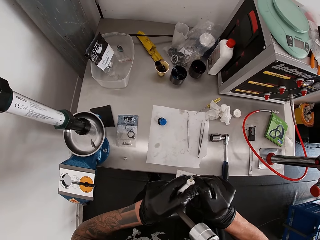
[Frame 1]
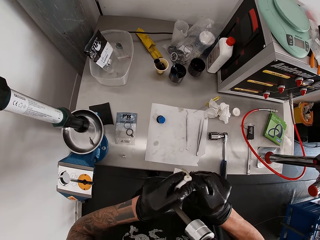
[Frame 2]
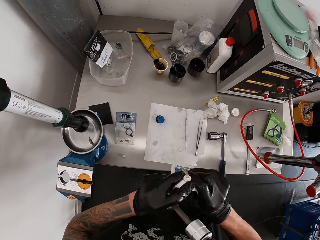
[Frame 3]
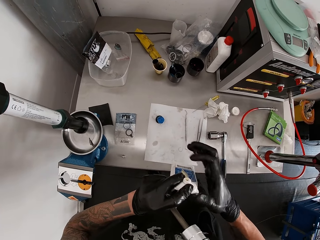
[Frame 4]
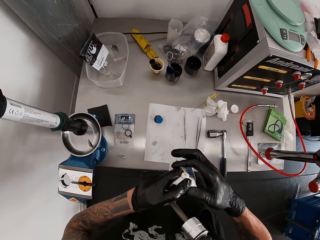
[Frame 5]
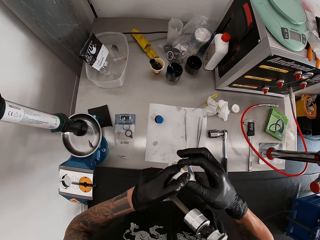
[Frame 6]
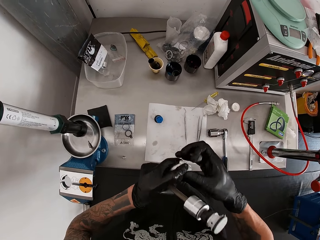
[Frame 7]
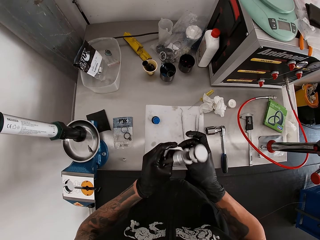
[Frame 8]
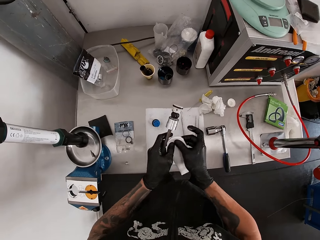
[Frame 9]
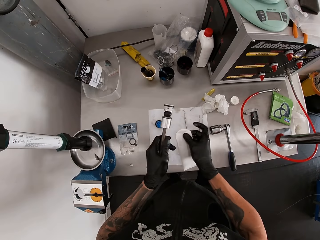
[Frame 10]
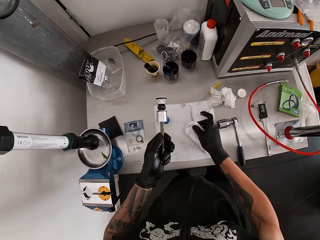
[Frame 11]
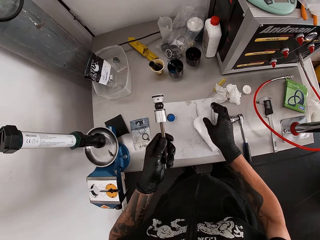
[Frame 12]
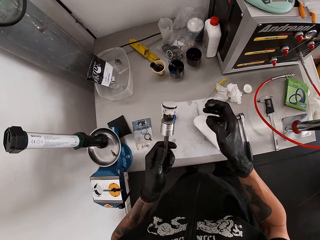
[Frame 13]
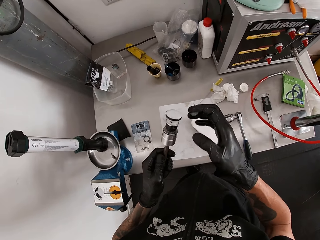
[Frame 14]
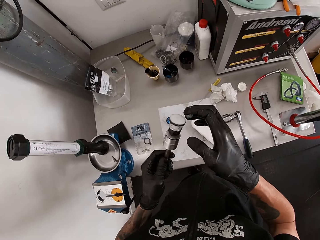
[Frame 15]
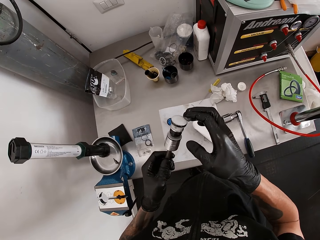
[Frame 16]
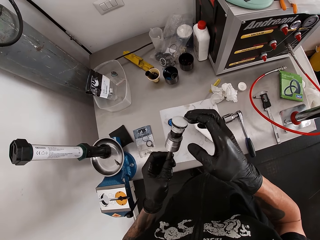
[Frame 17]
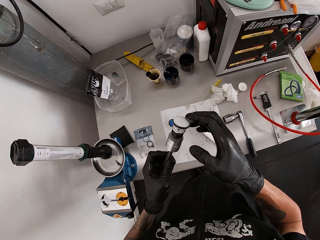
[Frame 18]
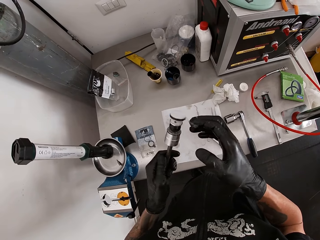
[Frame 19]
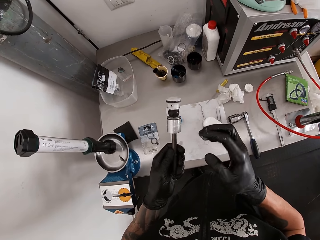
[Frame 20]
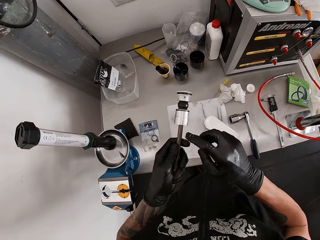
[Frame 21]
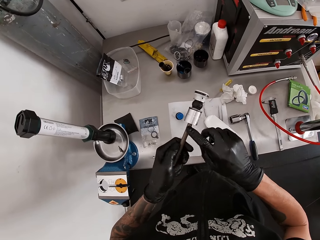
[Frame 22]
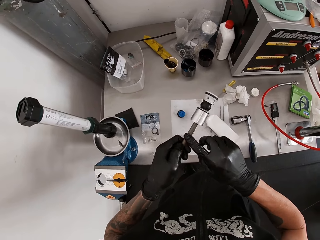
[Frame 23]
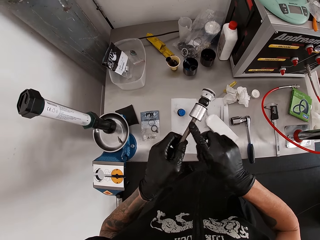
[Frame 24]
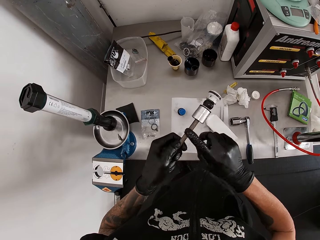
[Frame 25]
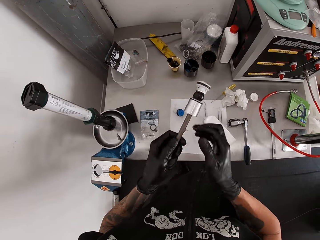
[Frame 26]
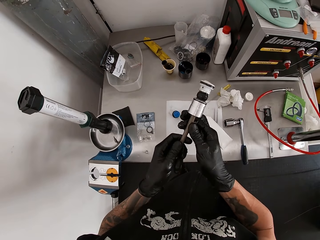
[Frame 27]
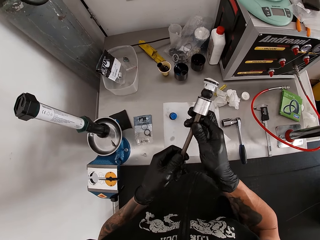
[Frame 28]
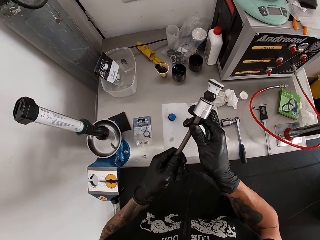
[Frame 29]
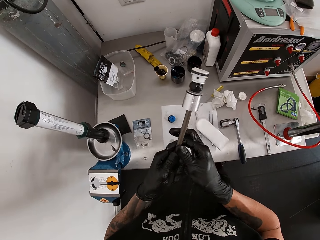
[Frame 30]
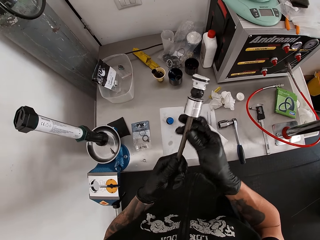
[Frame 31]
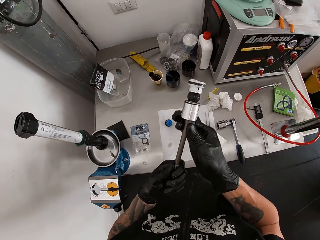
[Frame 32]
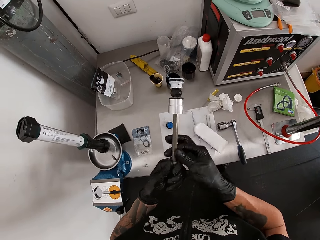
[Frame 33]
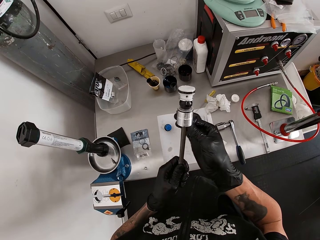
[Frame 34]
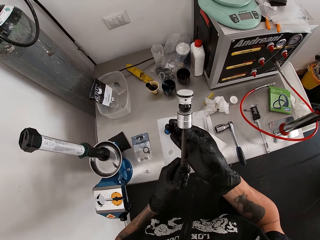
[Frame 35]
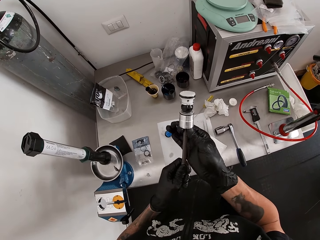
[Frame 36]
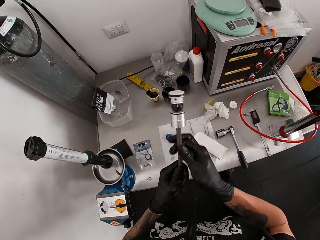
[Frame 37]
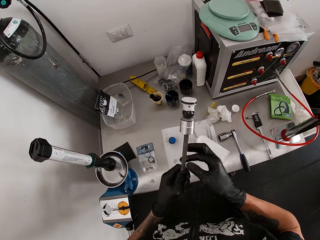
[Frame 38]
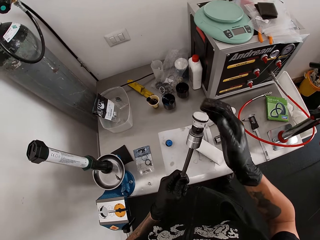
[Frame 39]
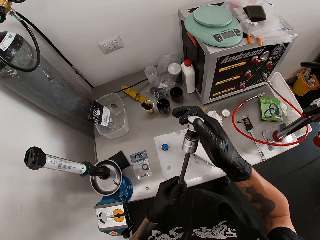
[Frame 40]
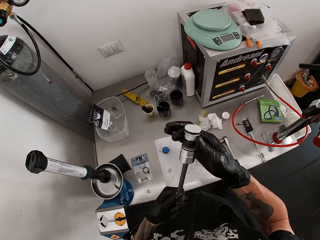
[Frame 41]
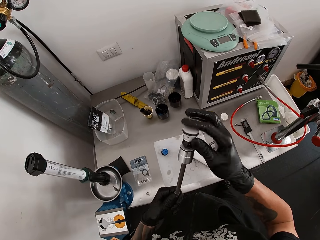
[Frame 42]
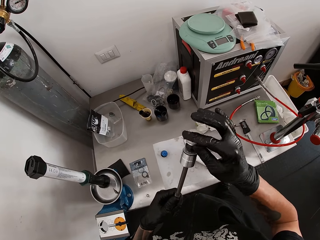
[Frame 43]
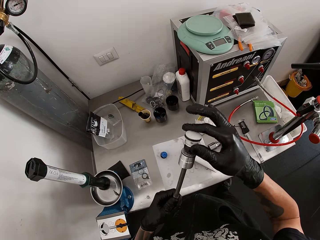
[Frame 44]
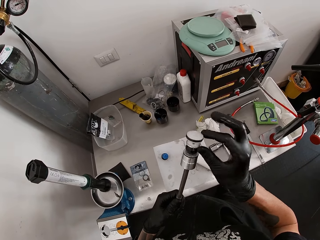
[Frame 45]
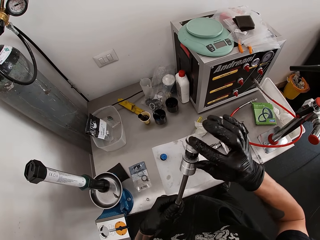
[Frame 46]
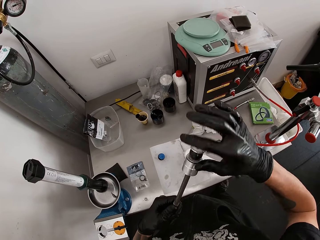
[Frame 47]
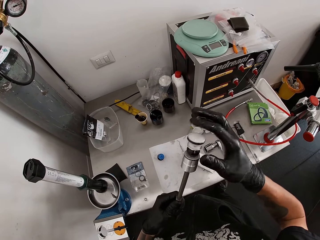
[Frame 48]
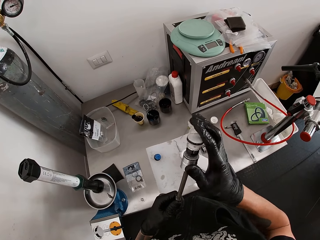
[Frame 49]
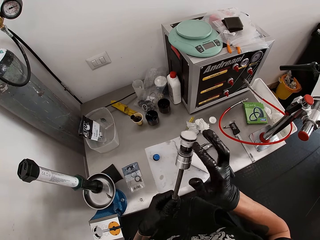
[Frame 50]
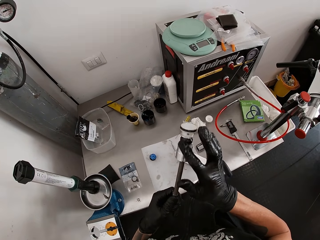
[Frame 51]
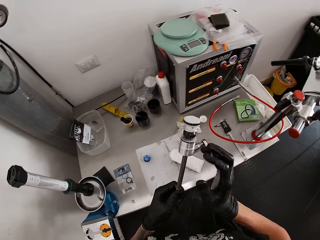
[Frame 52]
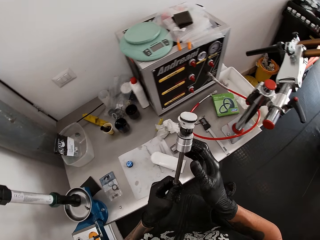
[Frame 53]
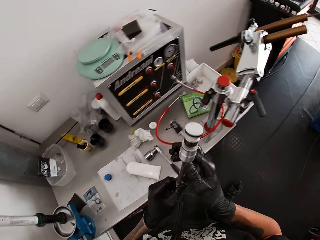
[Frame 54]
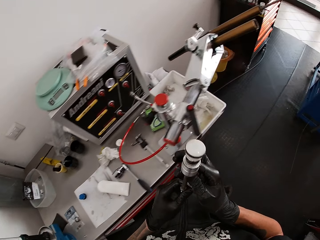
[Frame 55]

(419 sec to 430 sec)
The camera wearer takes the paste in the tube. He drops the lubricant on the workbench with his right hand. He lubricates the damping-cartridge with his right hand.

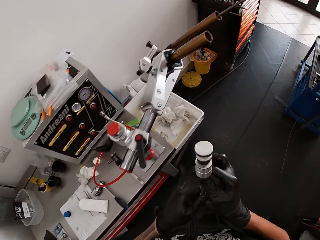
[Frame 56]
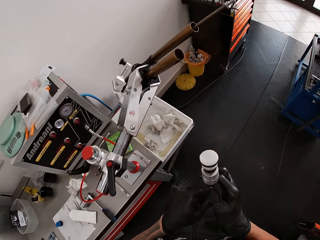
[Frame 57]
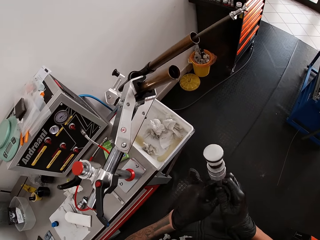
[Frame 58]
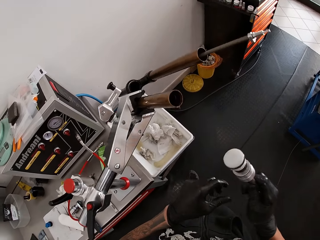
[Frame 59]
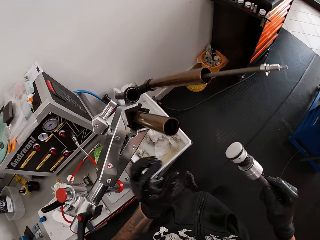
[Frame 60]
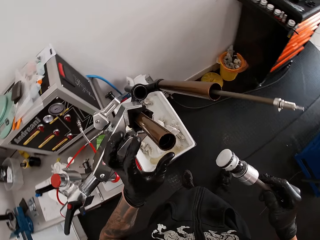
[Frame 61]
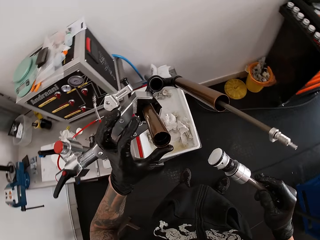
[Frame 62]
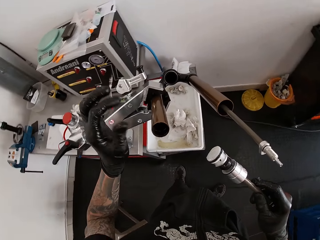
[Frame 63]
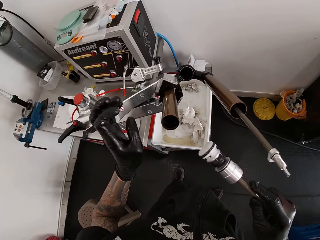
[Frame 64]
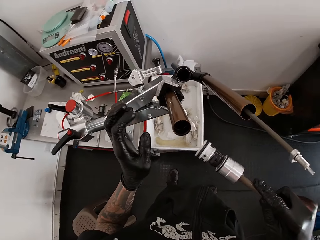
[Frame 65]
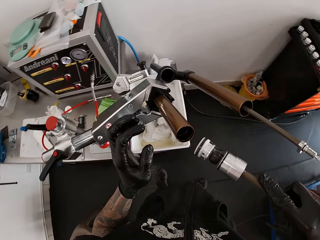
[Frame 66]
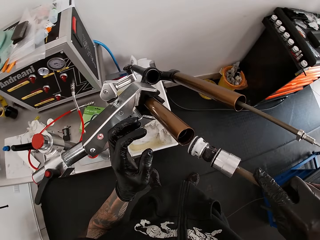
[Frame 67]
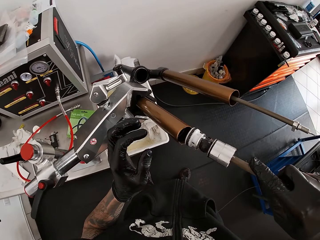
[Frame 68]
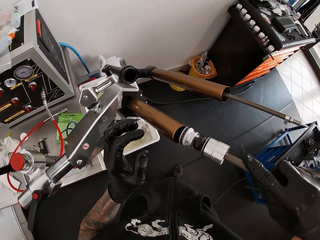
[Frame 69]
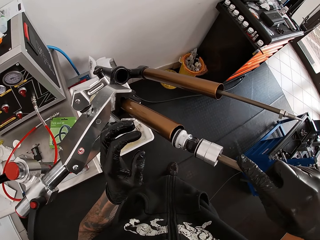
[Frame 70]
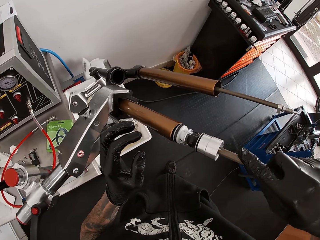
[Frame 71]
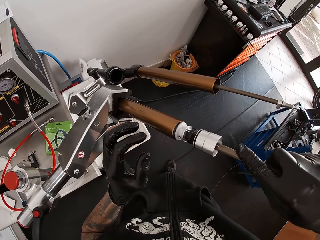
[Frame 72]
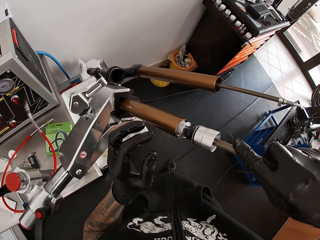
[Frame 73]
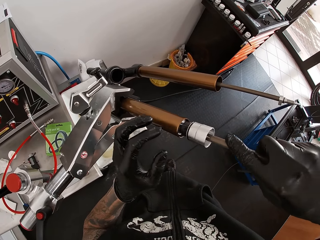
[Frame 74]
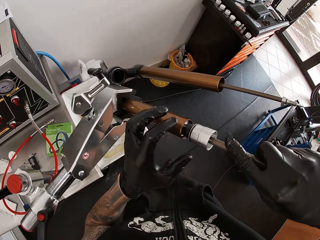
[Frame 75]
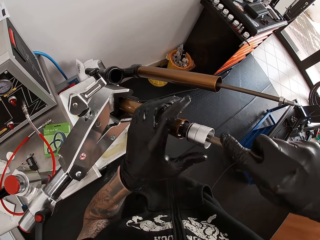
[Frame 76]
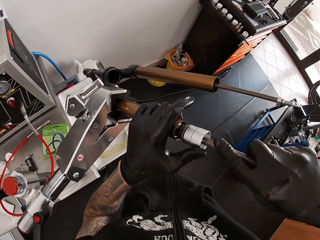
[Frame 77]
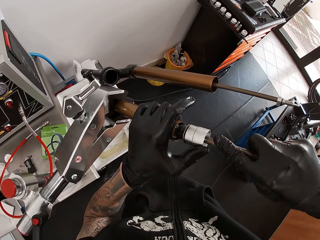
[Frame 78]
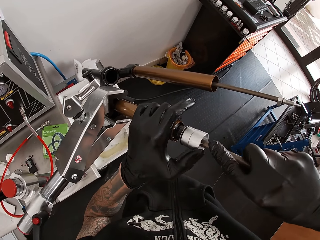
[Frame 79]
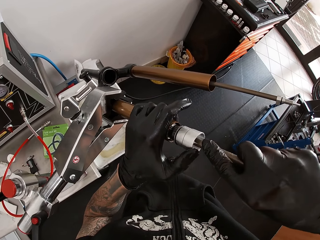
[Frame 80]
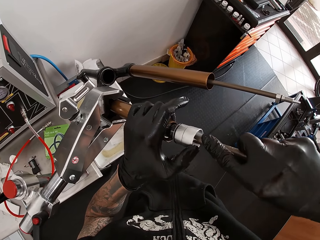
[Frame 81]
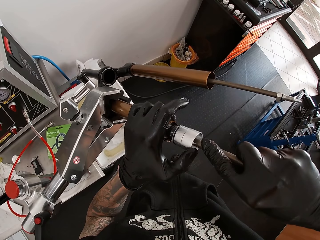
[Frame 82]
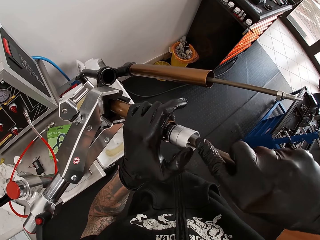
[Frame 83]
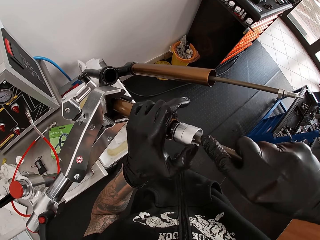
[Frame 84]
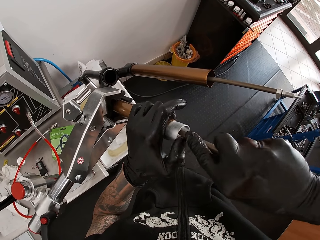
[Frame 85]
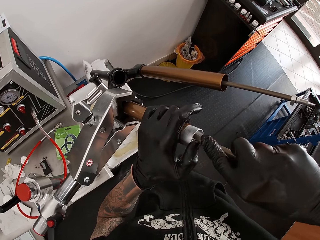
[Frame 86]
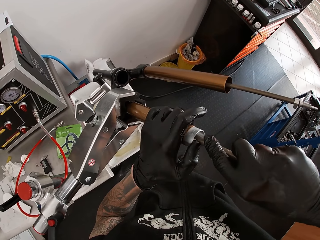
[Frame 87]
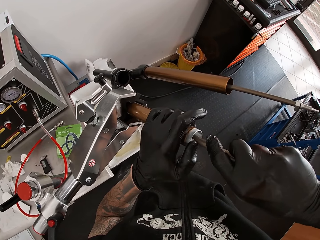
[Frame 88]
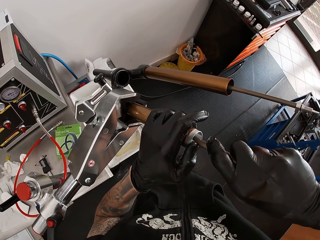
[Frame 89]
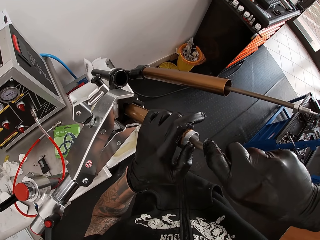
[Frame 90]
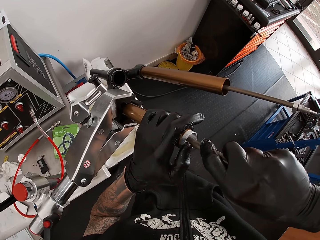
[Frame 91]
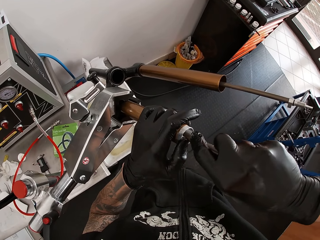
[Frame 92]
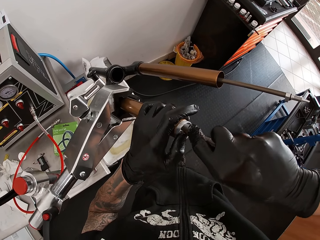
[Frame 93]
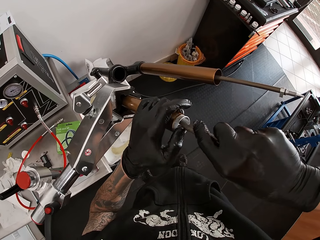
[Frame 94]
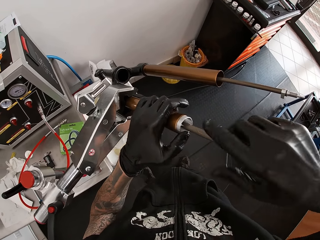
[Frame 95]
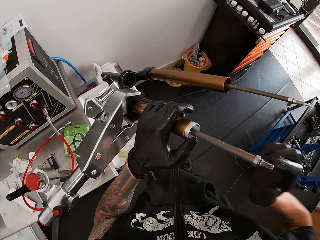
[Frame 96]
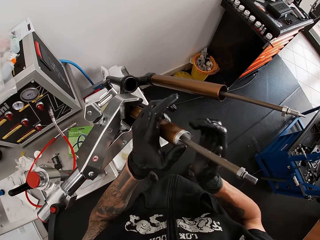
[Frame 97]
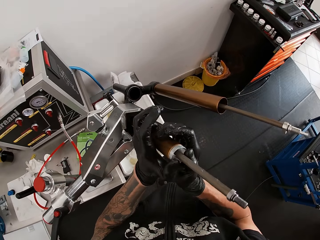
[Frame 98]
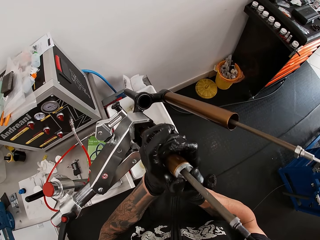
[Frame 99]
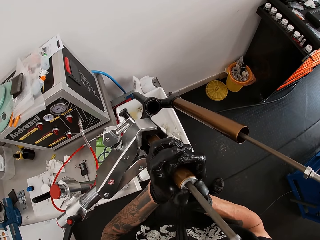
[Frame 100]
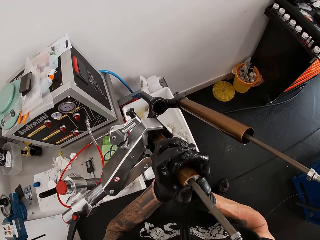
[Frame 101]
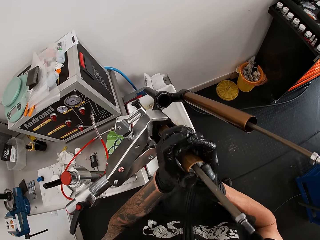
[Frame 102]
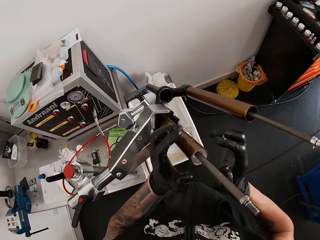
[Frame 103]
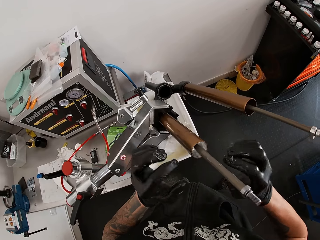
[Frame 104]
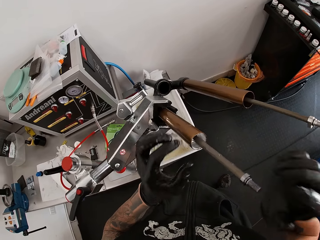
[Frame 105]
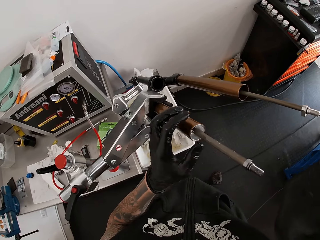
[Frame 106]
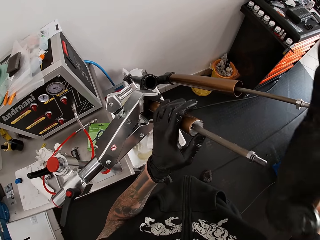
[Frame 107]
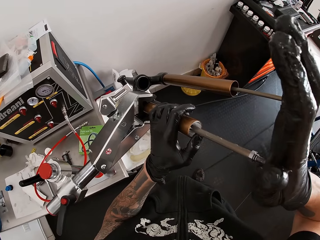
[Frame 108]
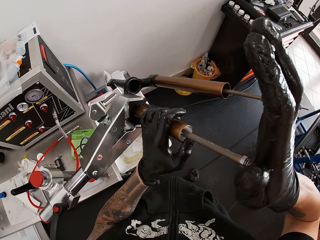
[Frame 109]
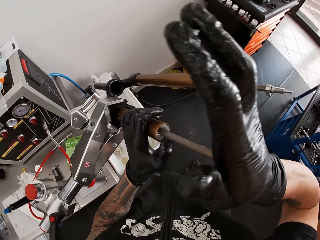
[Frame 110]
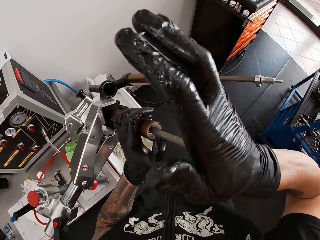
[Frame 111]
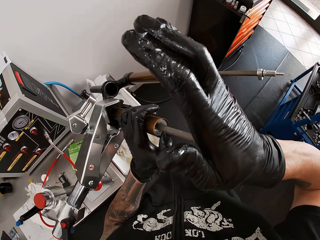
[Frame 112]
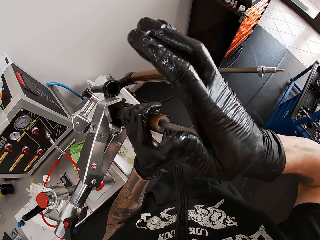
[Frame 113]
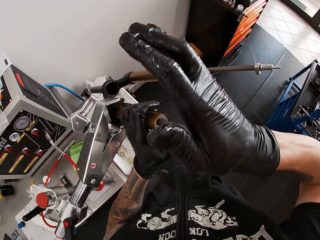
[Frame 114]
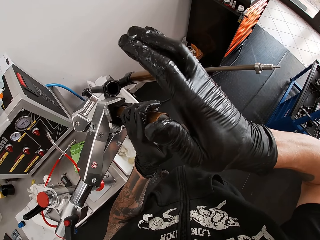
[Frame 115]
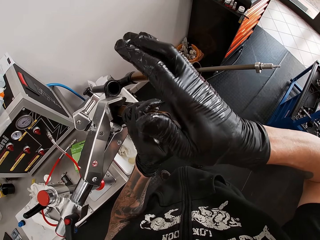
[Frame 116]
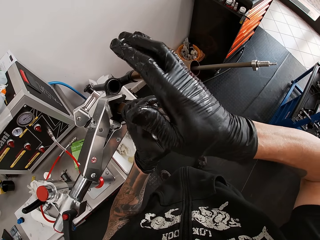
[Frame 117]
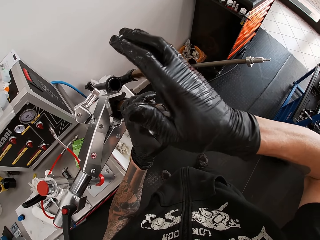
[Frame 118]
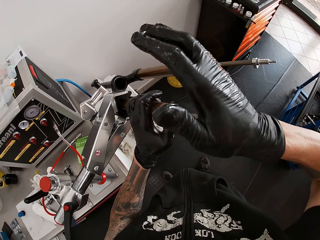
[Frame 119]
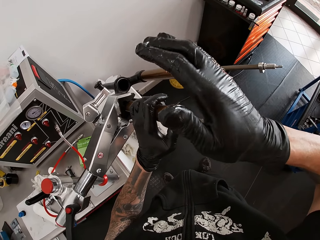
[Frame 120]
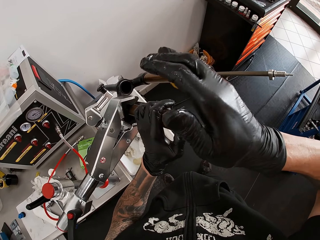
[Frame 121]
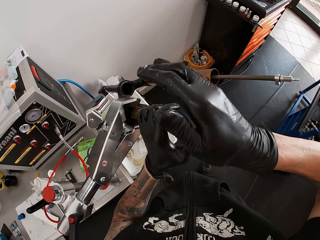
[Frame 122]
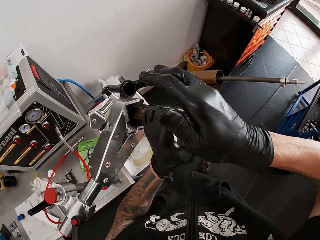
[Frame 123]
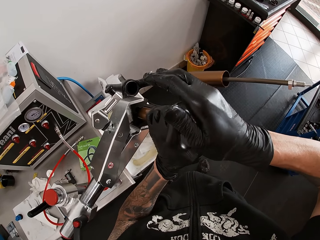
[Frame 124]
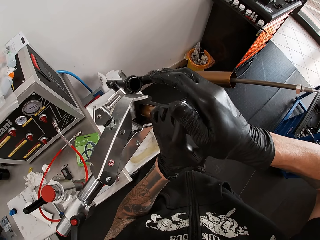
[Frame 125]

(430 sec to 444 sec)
The camera wearer inserts the damping-cartridge into the bicycle-fork with both his hands. He hits the metal in the head tube.
